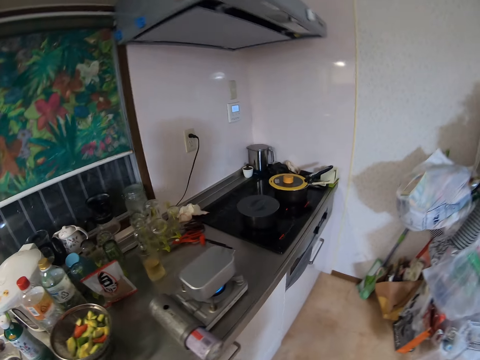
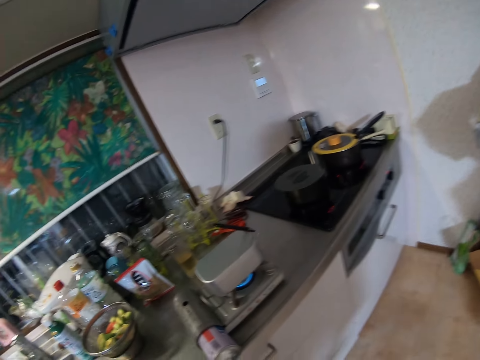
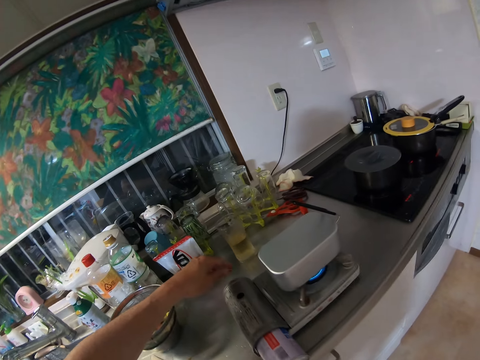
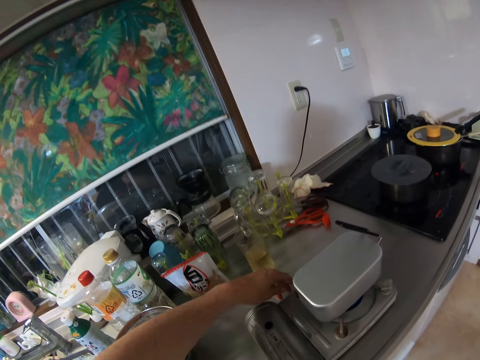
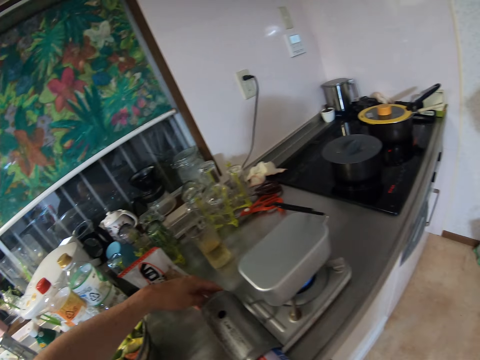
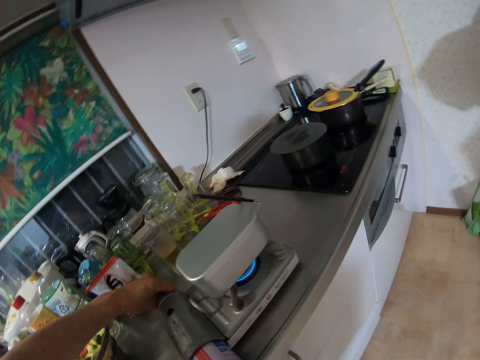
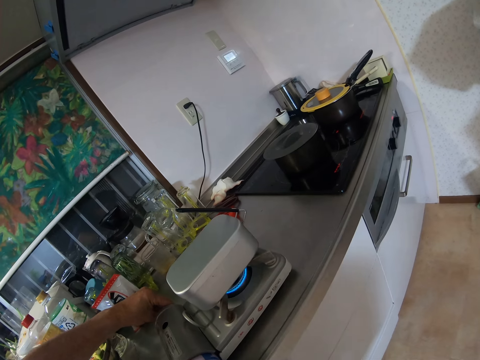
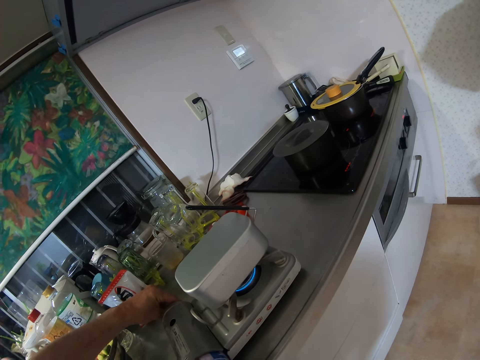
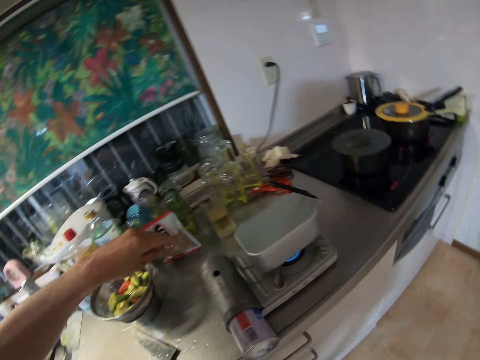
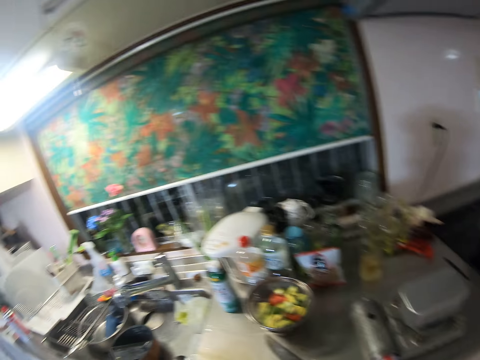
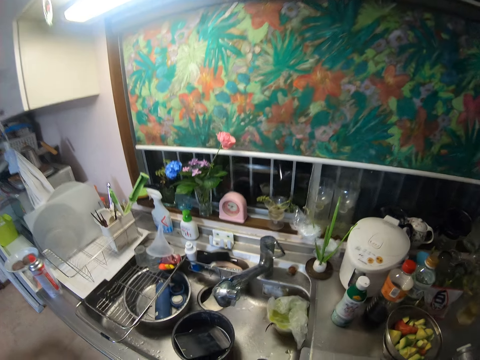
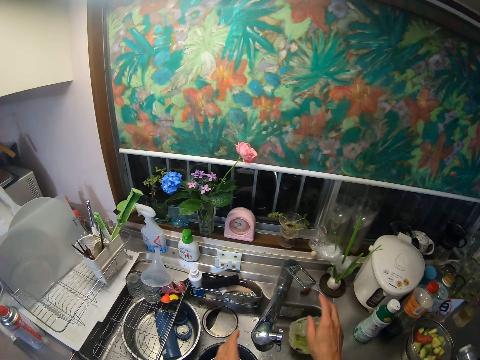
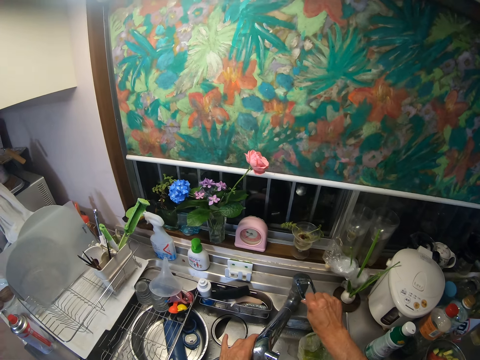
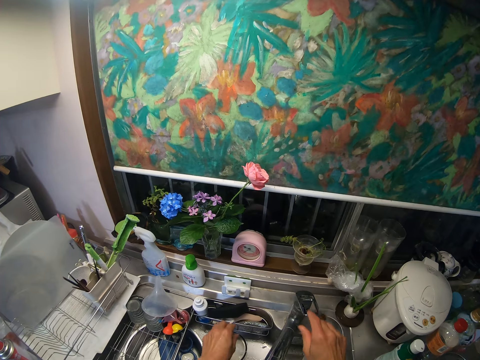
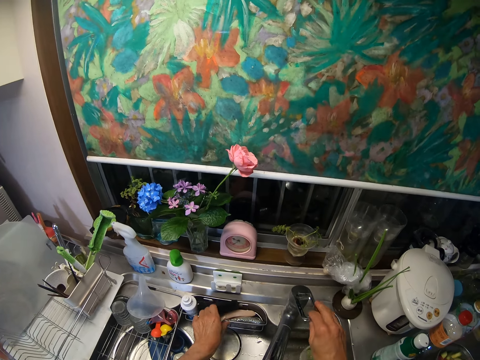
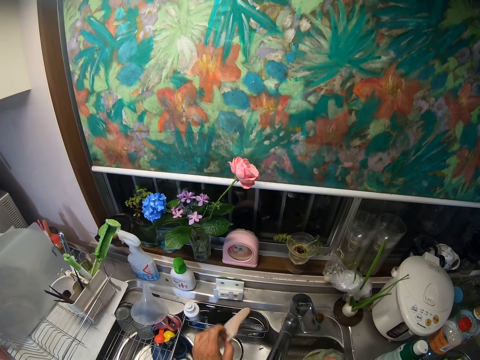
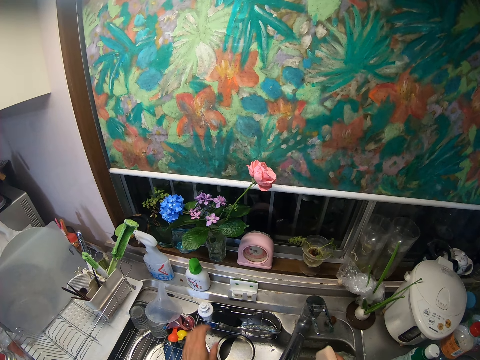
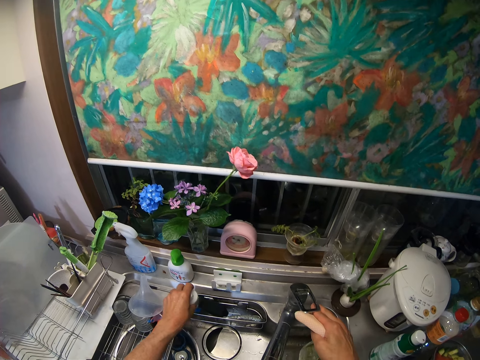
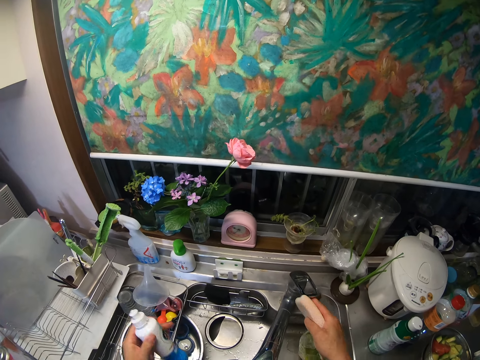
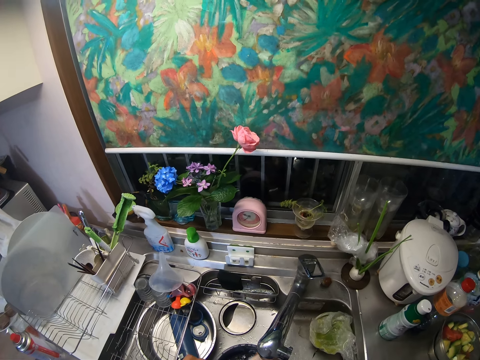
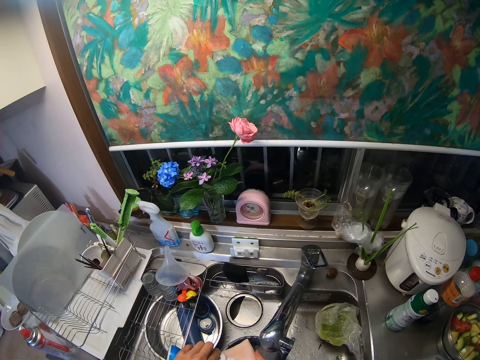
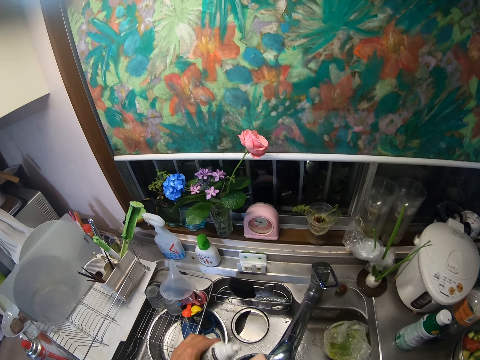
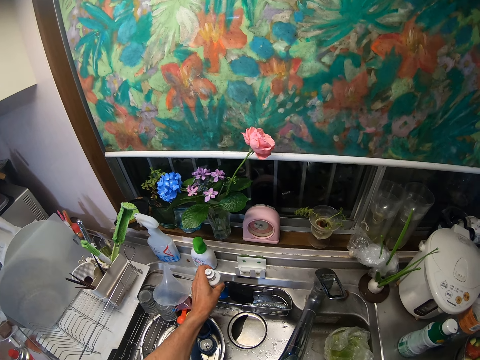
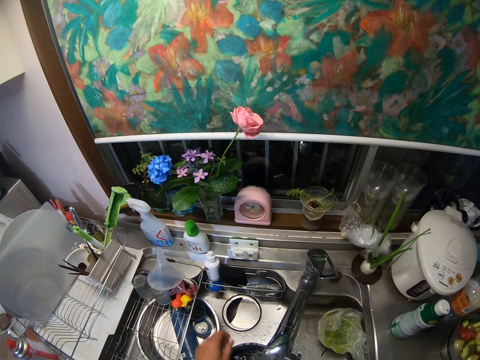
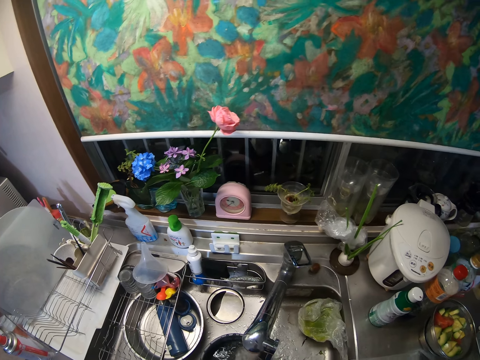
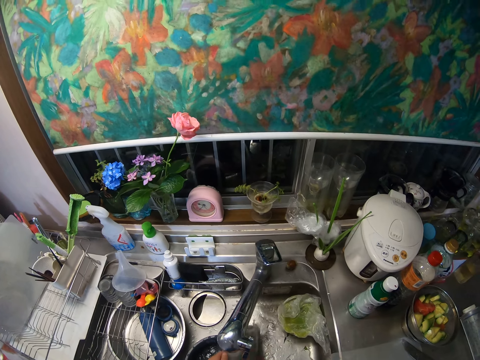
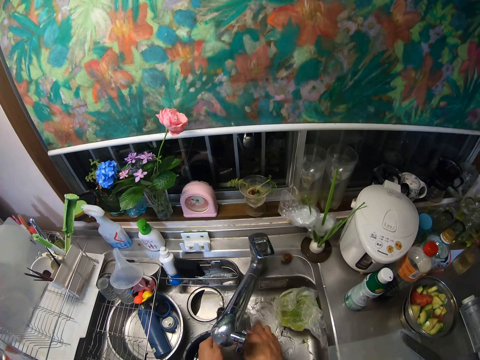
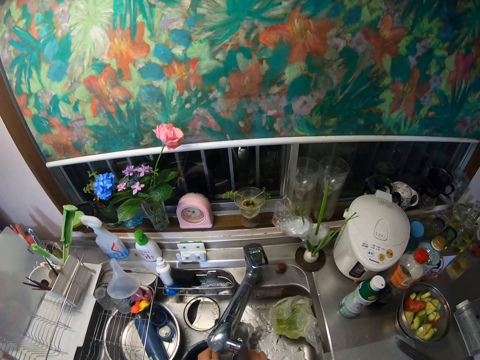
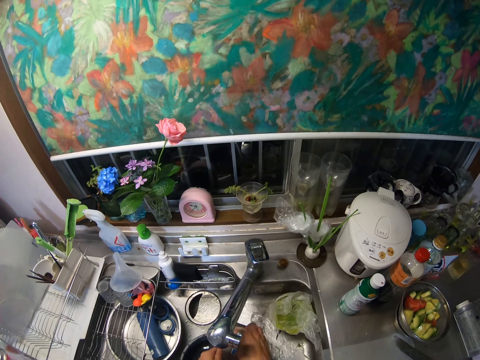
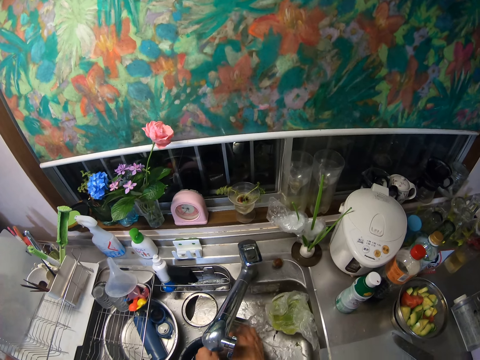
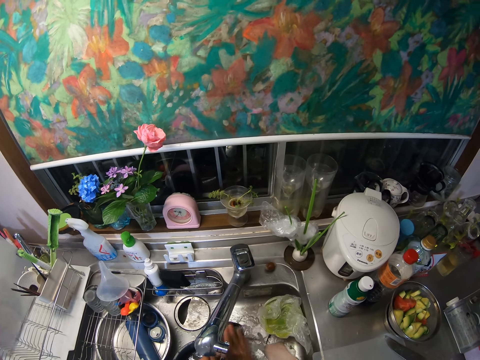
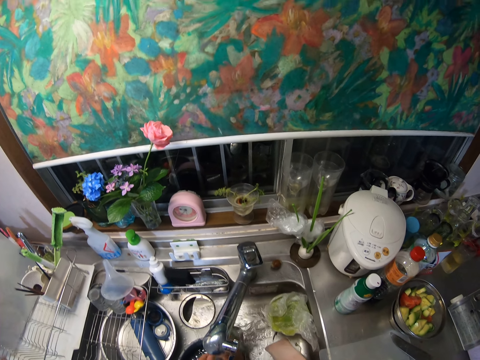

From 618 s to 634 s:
The camera wearer regulates the cooker heat. They turn on the faucet and walk around. They pick a sponge from the edge of the sink and turn off the faucet. They turn on the faucet and pick a bottle of detergent from the edge of the sink. They put the detergent on the sponge. They put the bottle back on the edge of the sink. They wash the pan lid with the sponge.

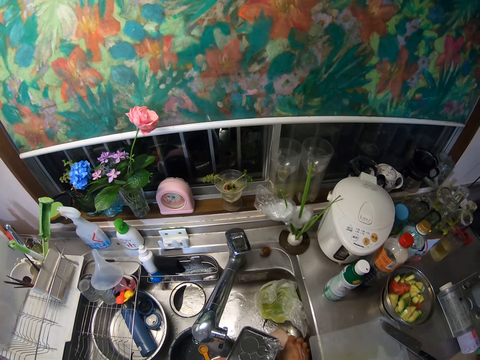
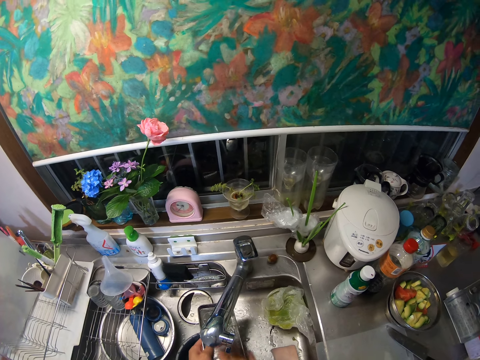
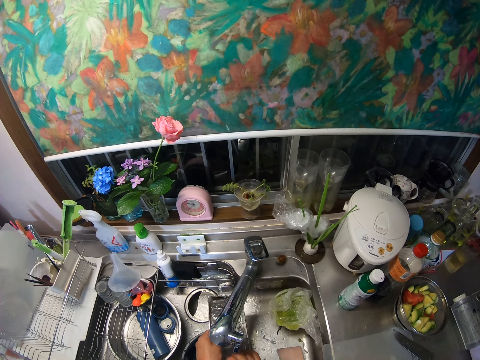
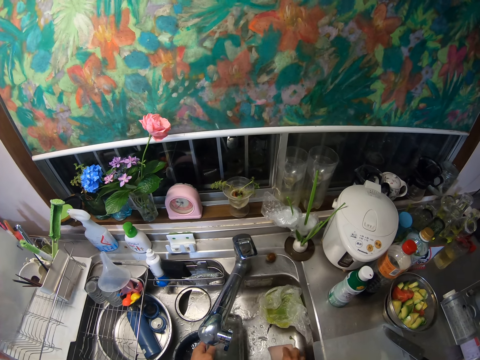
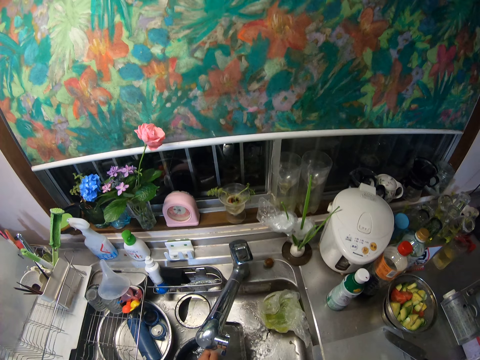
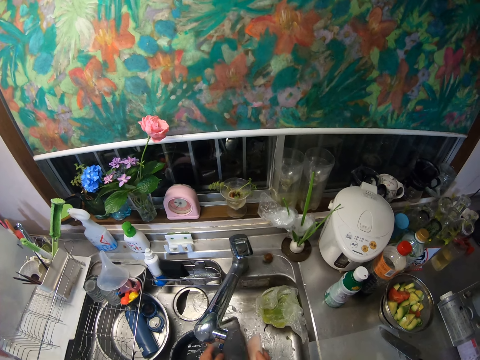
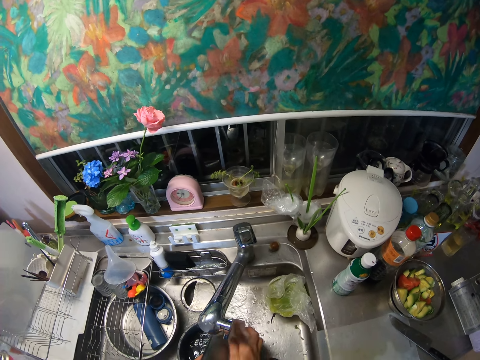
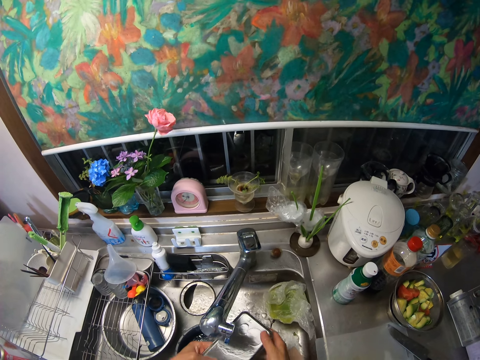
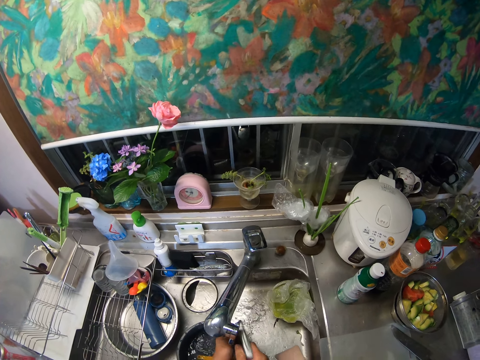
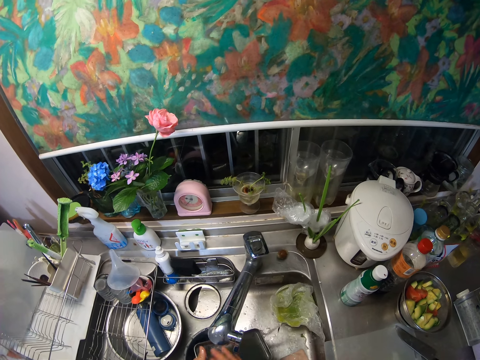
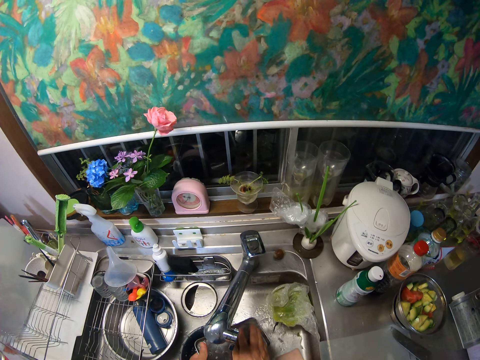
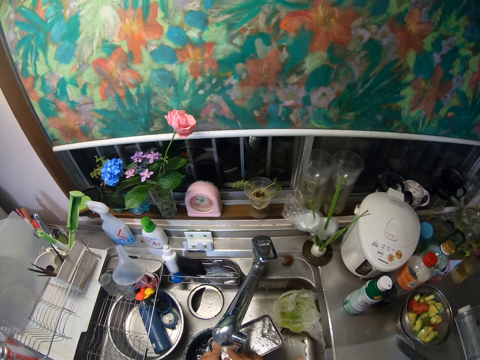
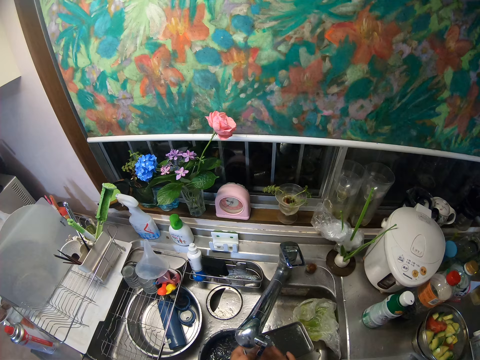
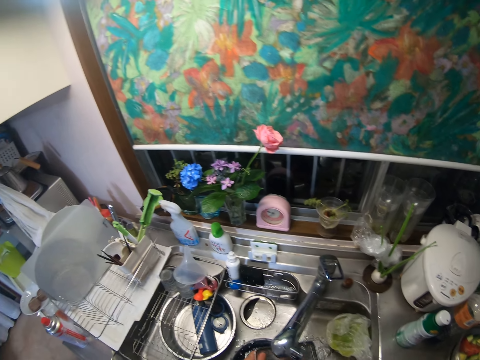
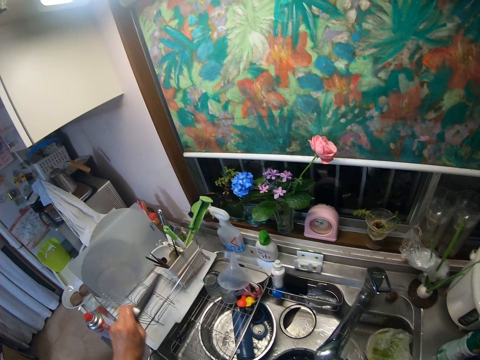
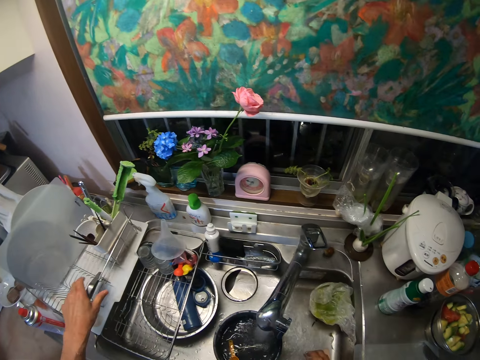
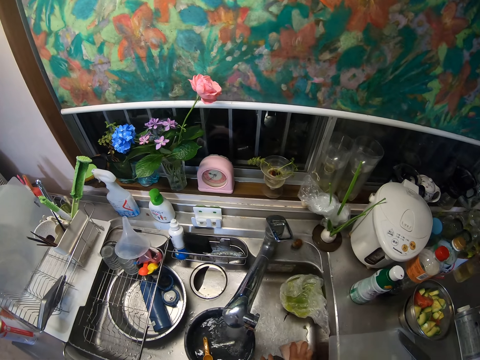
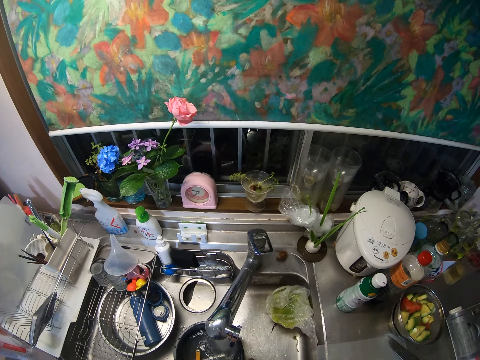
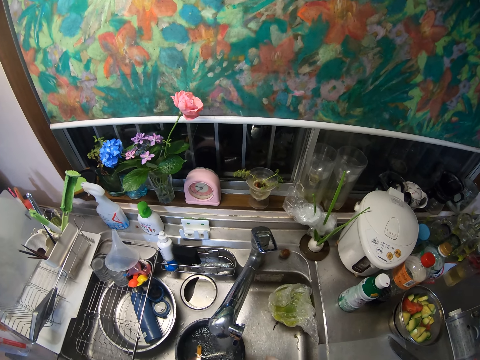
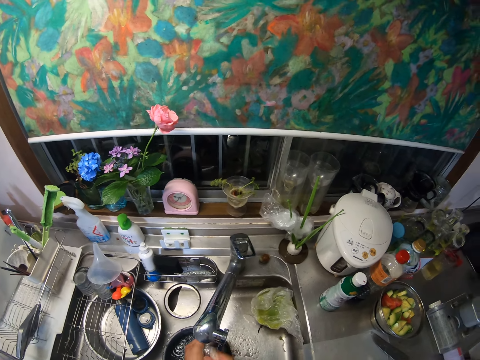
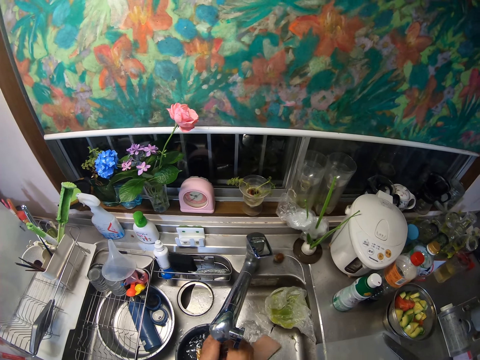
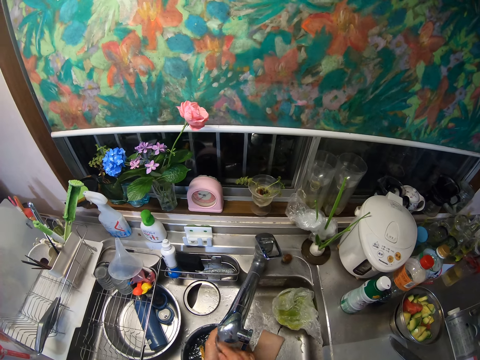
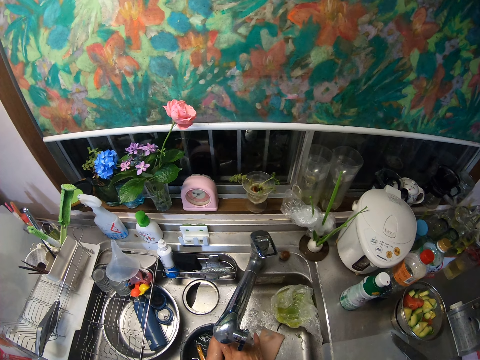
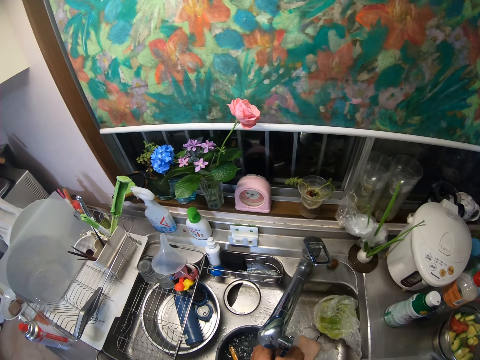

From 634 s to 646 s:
The camera wearer drops the sponge in the sink. He rinses the pan lid. He picks the sponge from the sink and washes the pan lid with the sponge. He drops the sponge in the sink again. He rinses the pan lid. He puts the pan lid in the sink basket. He picks the sponge from the sink and drops the sponge in the sink. He rinses the cup in his hand. He washes the cup.
